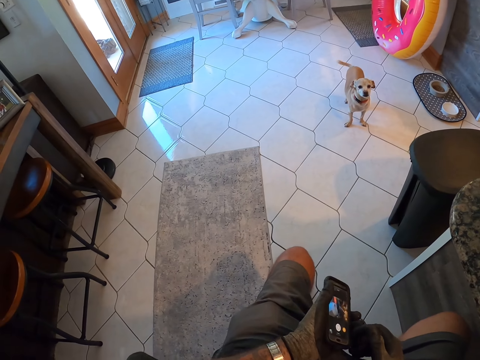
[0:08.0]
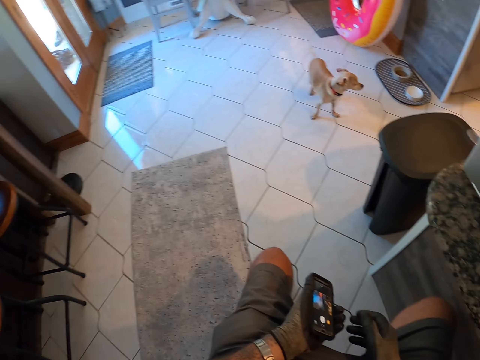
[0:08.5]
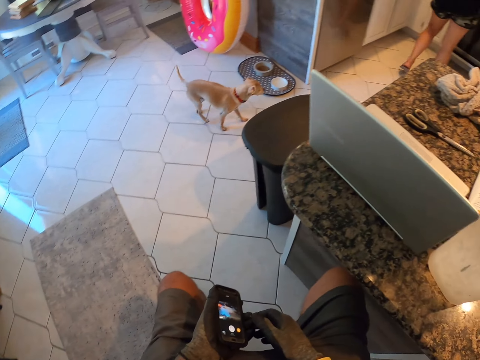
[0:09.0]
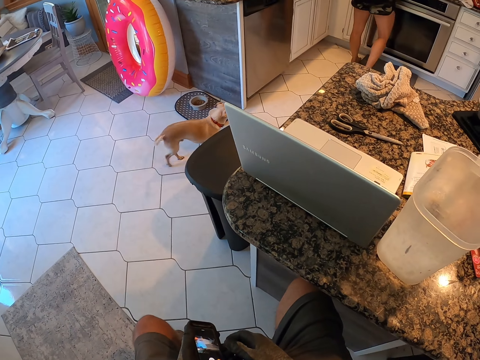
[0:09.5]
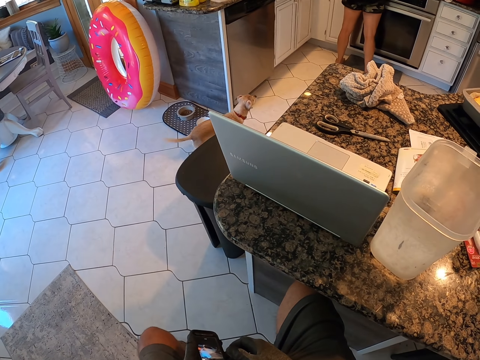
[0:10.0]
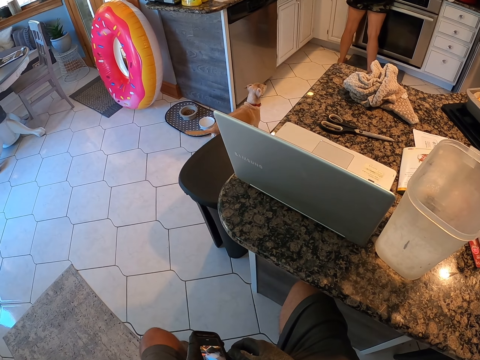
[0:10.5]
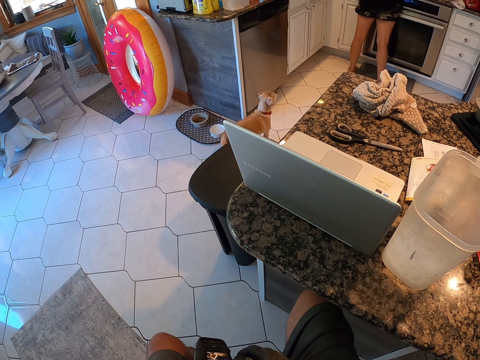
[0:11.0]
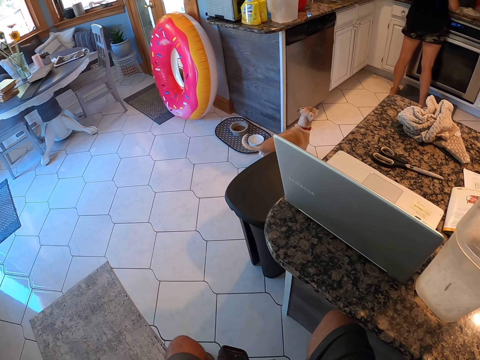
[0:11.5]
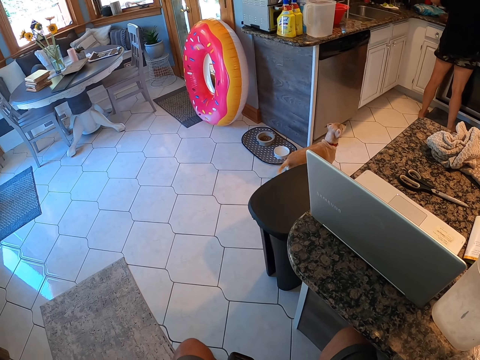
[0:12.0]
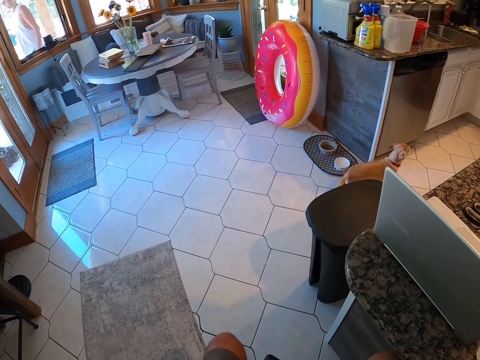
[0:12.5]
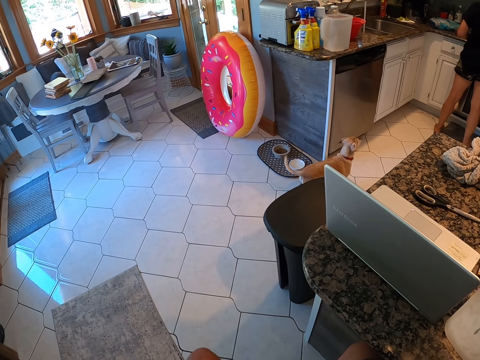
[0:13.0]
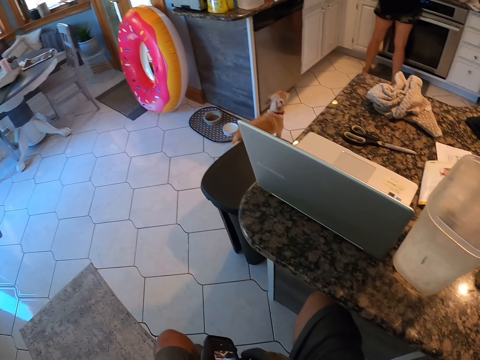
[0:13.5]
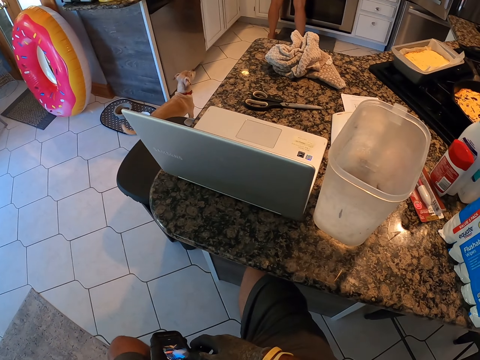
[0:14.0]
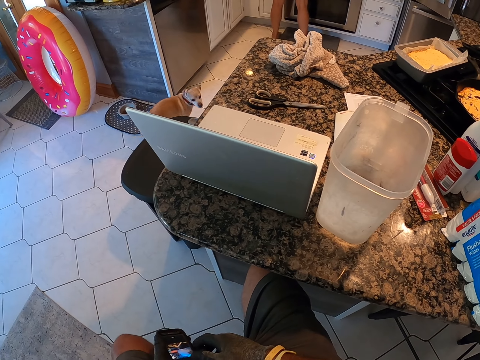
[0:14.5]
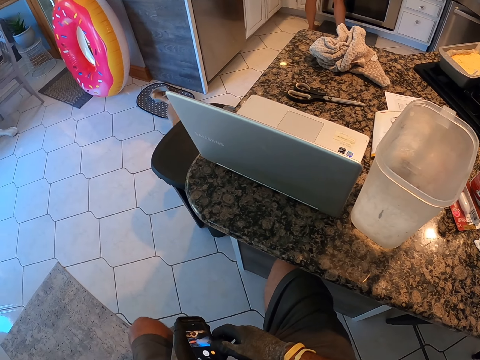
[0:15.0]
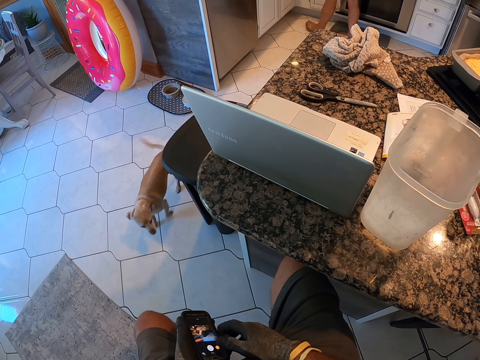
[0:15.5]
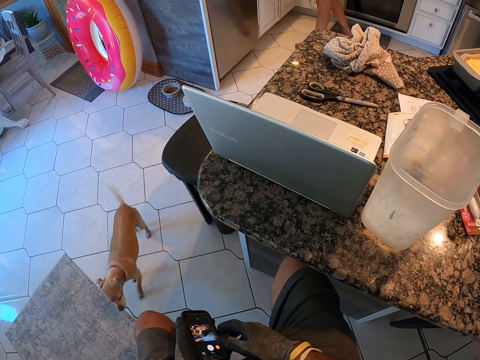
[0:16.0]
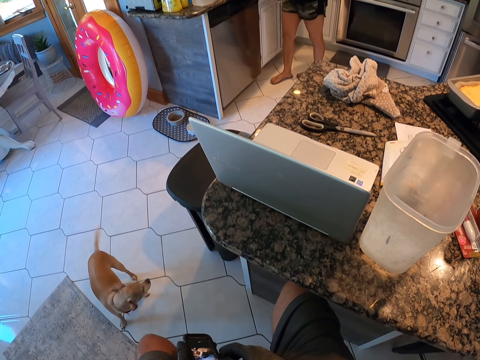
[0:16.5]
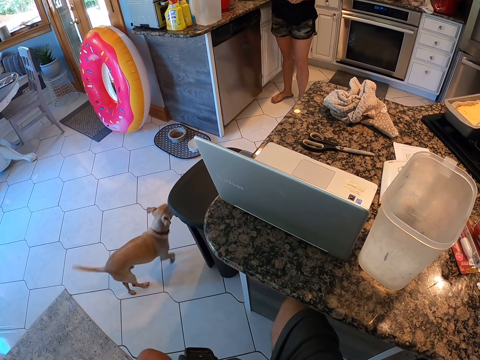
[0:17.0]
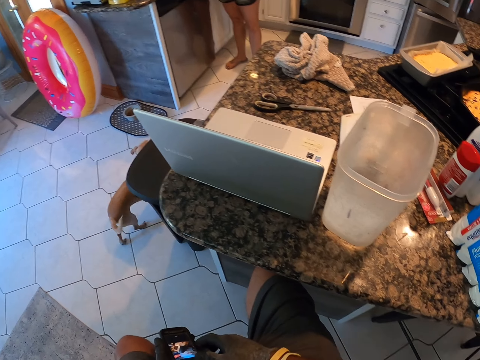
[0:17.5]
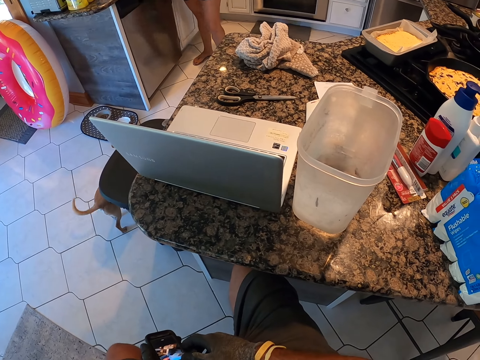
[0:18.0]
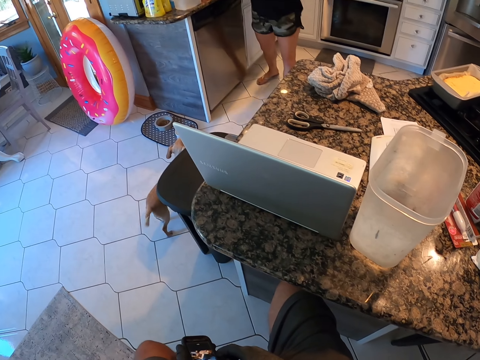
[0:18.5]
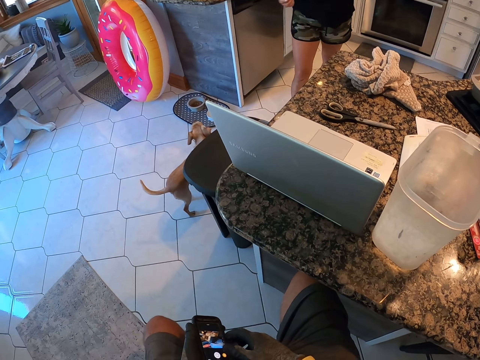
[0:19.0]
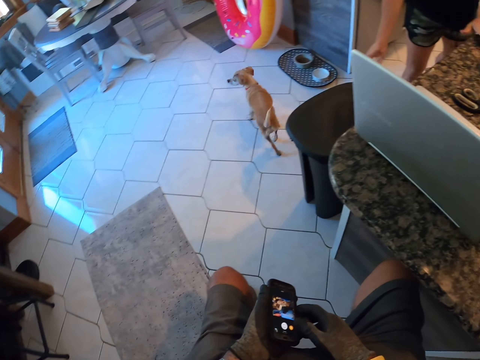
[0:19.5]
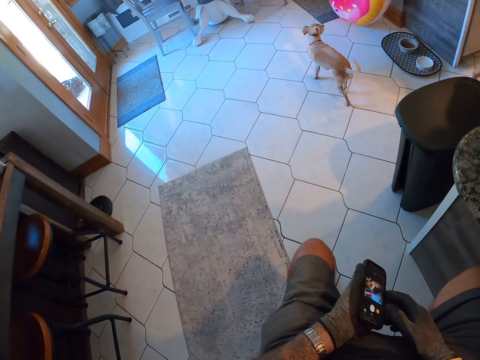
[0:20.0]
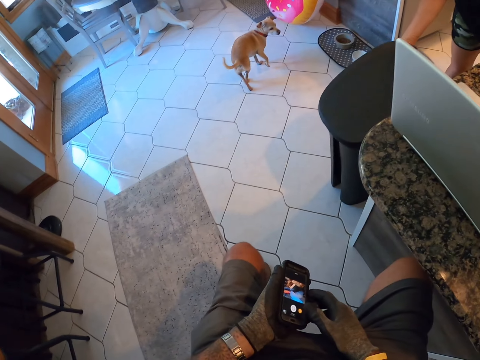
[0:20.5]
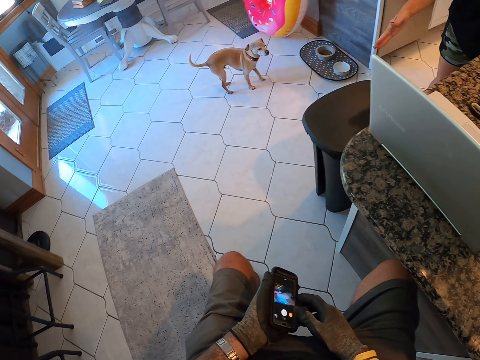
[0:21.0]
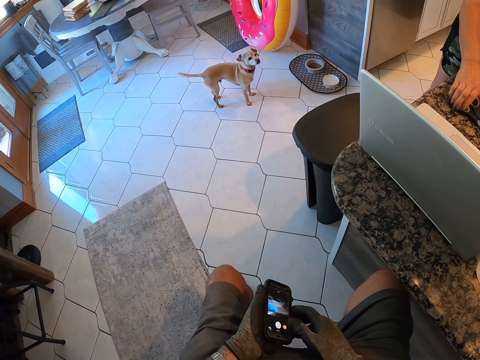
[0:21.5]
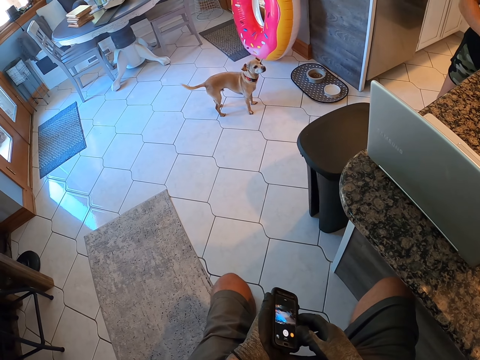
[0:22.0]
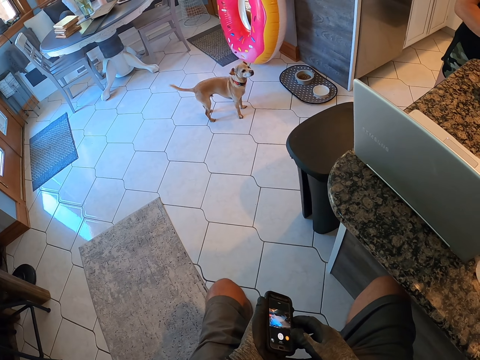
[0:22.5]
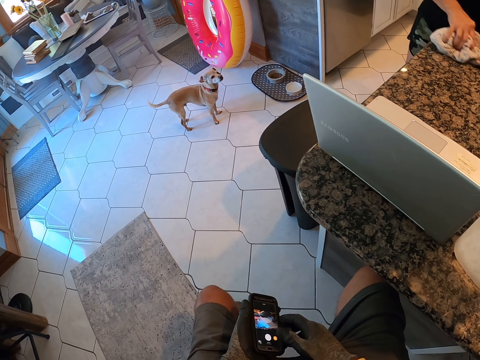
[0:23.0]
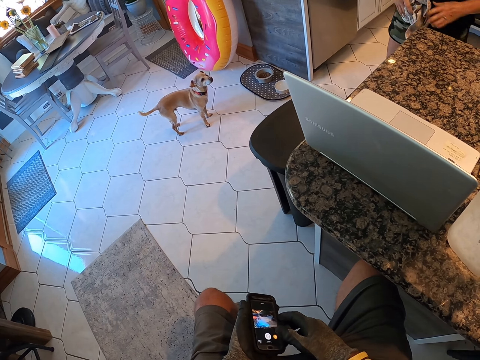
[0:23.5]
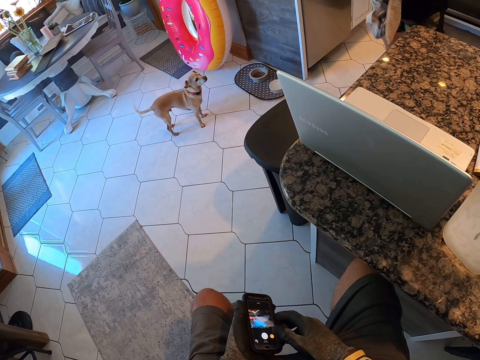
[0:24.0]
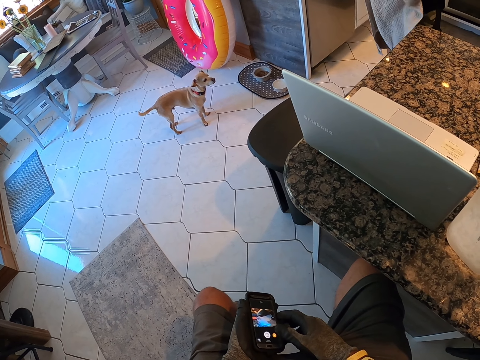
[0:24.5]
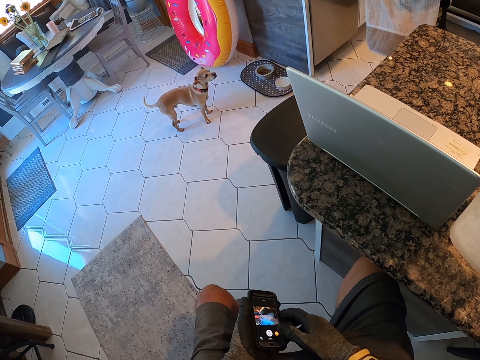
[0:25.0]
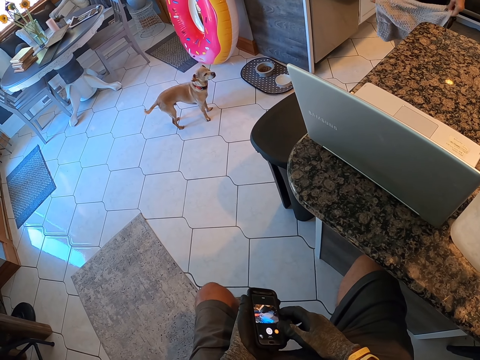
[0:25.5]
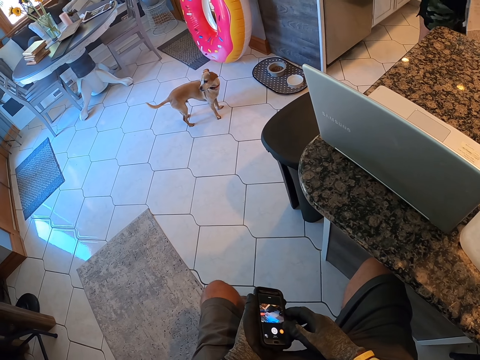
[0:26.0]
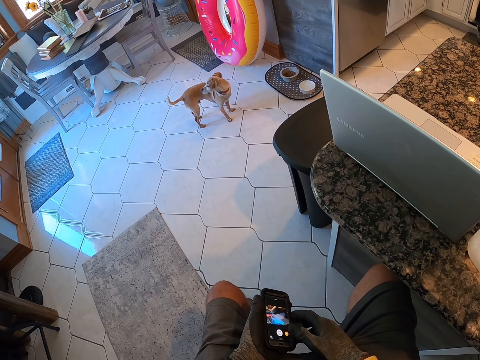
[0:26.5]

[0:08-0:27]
The camera wearer looks around the kitchen. A person drops something in the trash bin. The person cleans the counter top with the hand towel and walks away with the hand towel.

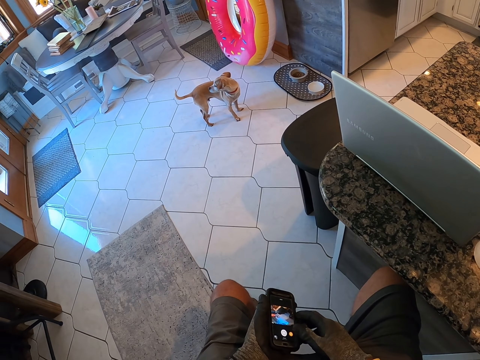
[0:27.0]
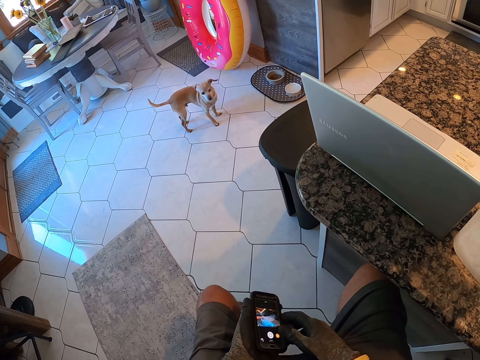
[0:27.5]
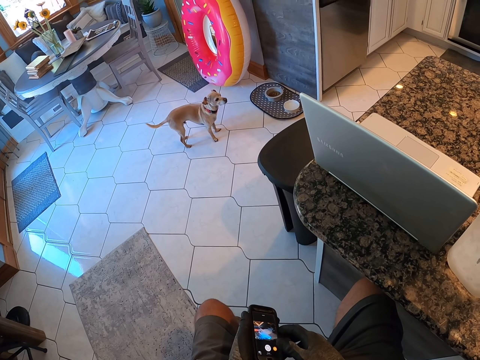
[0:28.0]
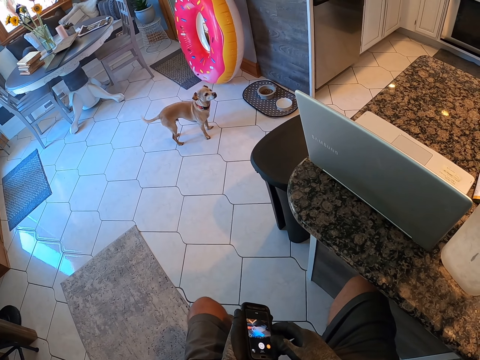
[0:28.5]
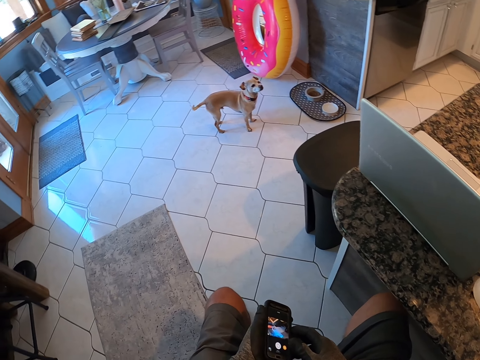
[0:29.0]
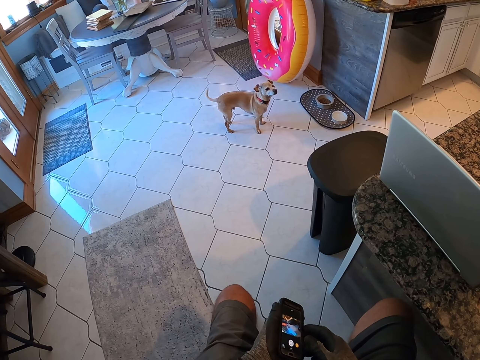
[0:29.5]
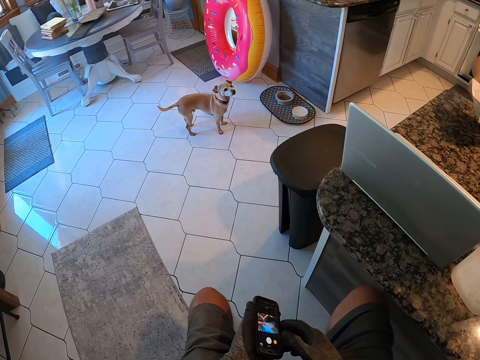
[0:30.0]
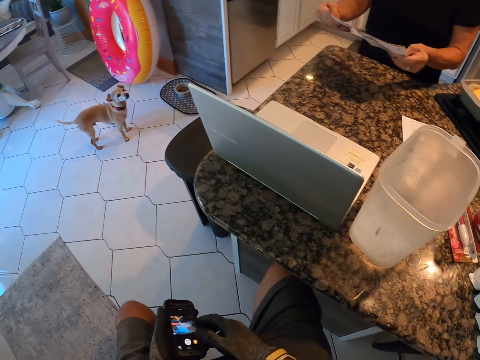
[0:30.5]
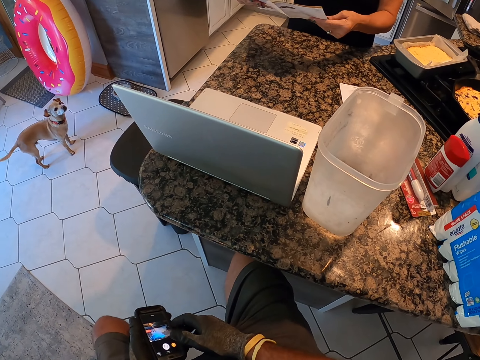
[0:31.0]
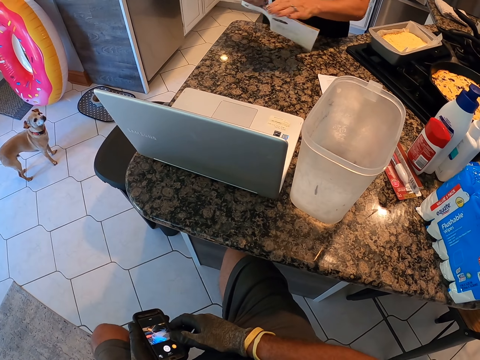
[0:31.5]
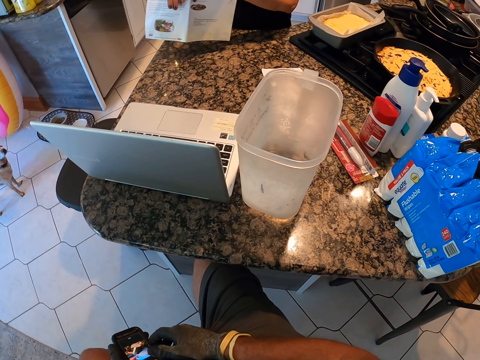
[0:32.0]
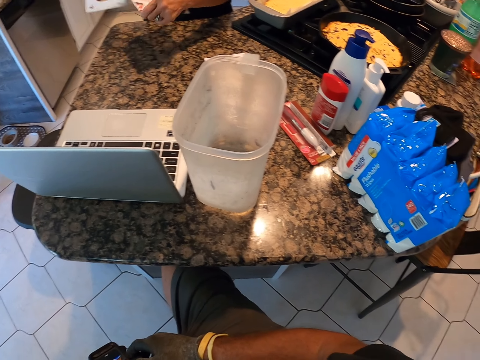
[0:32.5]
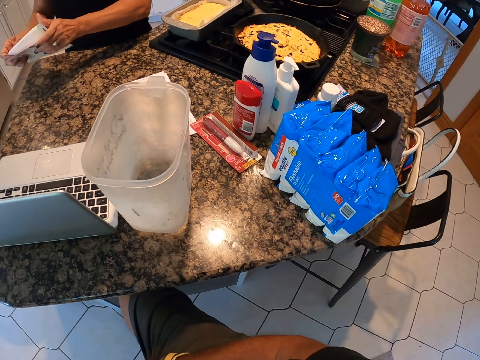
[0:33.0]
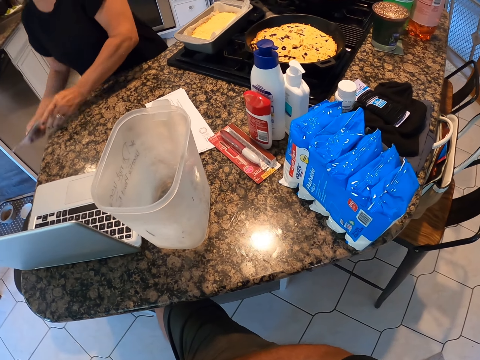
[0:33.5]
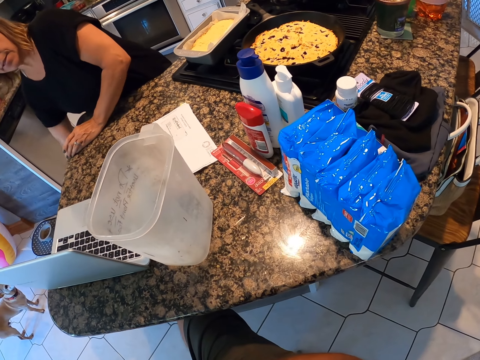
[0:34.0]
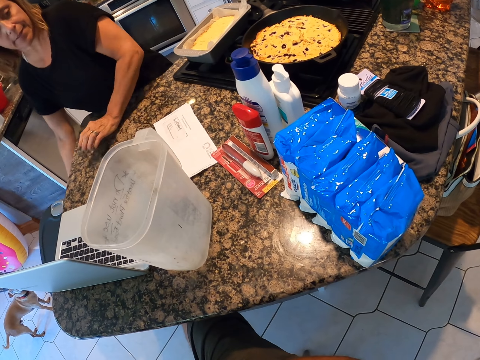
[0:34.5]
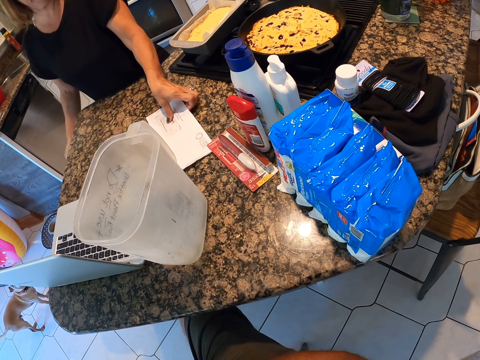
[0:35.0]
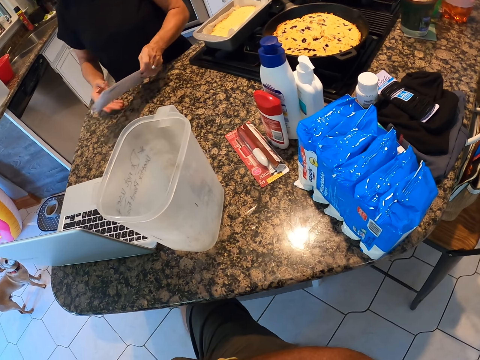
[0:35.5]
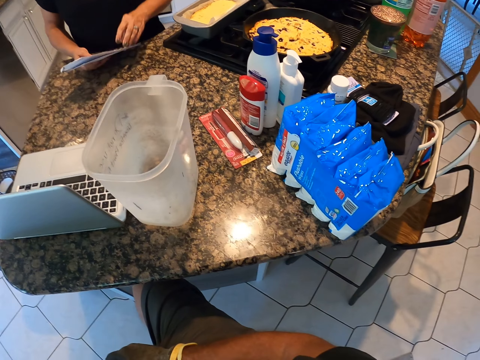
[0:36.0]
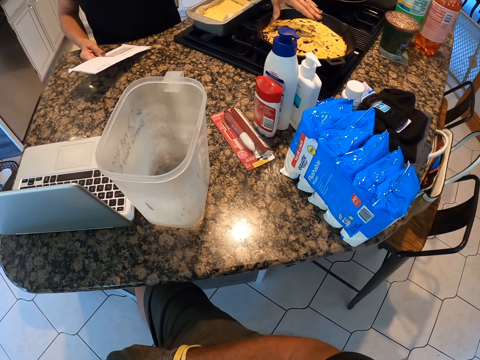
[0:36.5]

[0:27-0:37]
A person tears the paper. The person dumps the paper in the trash bin and picks up the envelope from the counter top.
